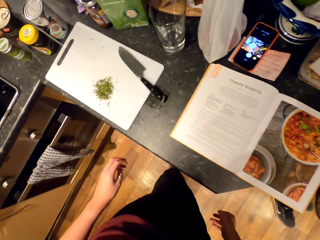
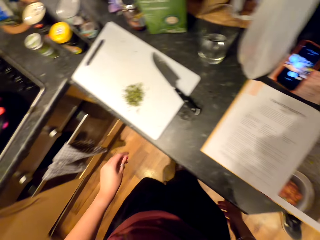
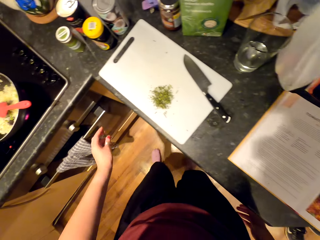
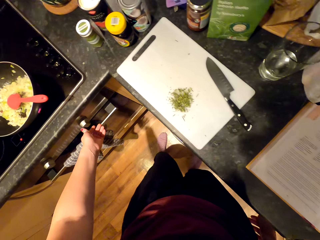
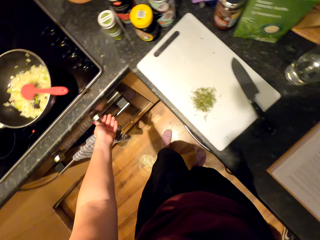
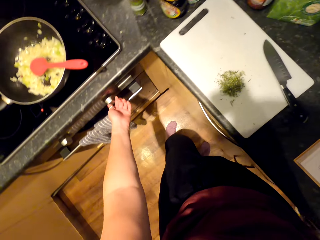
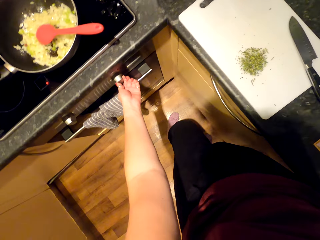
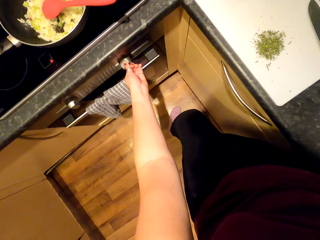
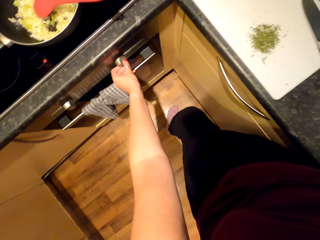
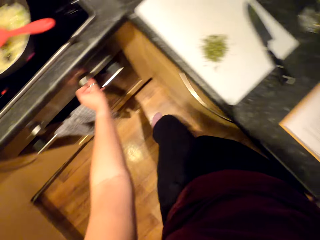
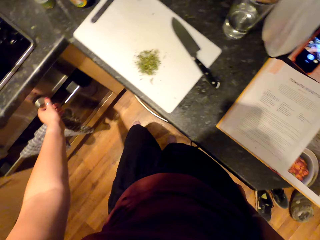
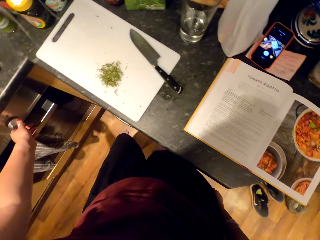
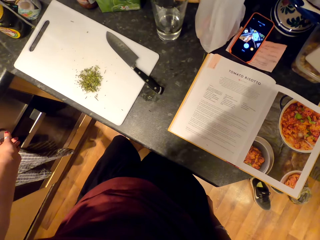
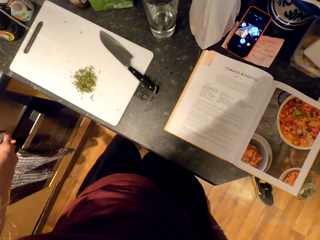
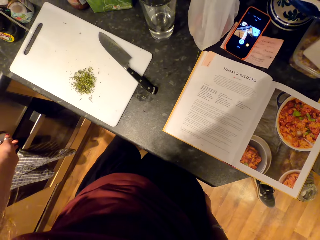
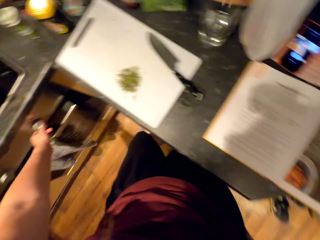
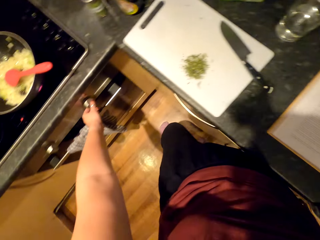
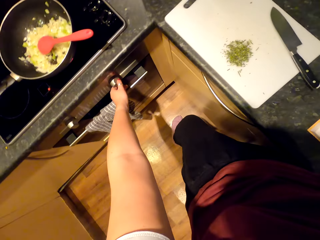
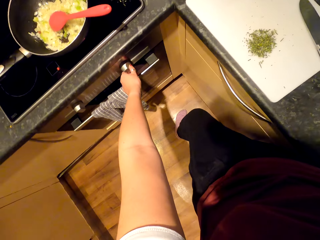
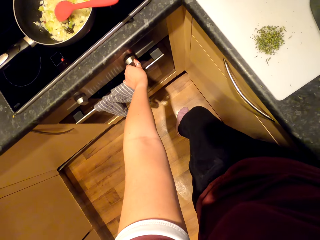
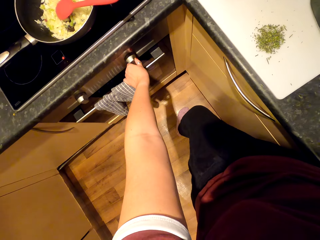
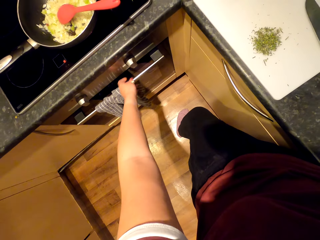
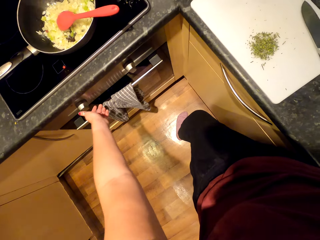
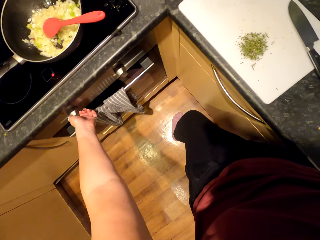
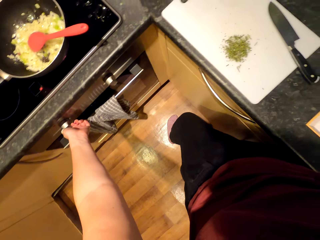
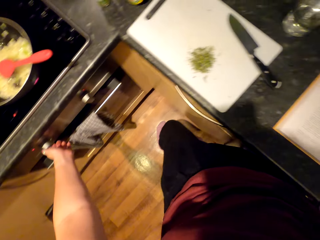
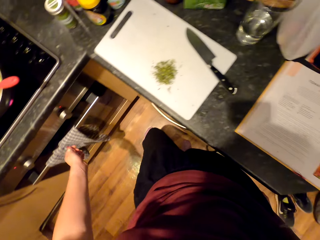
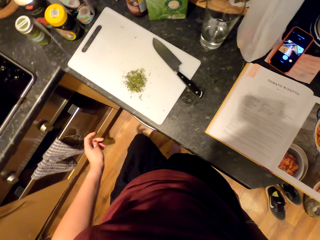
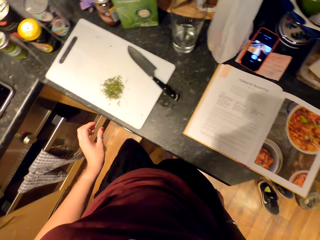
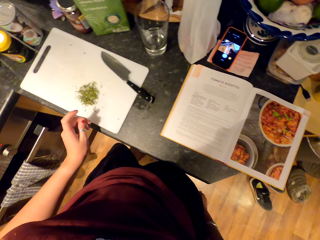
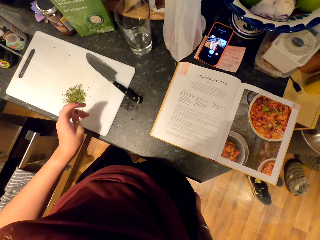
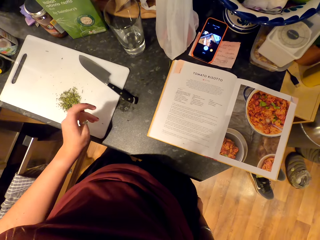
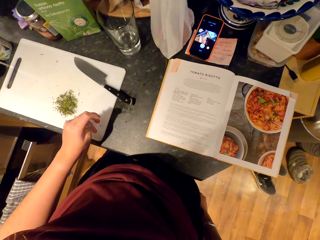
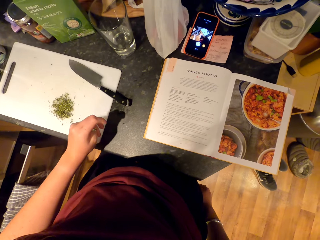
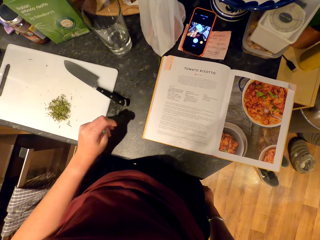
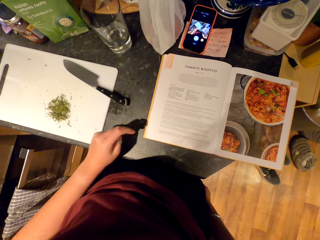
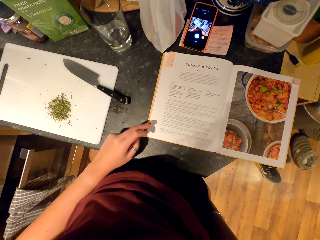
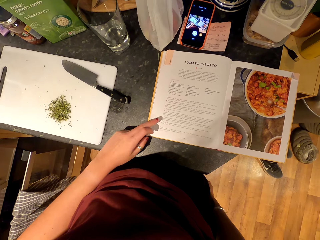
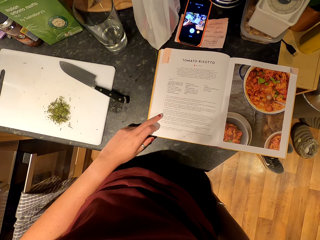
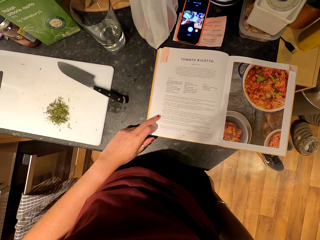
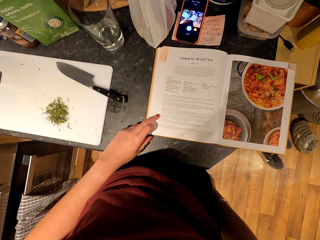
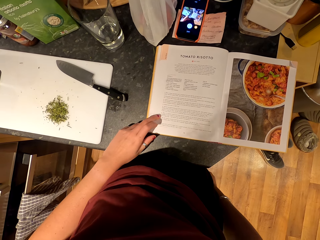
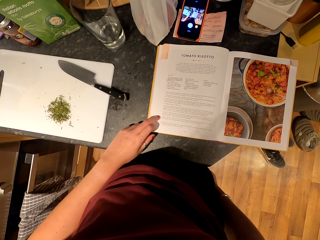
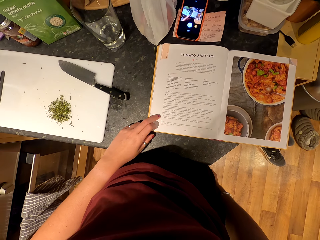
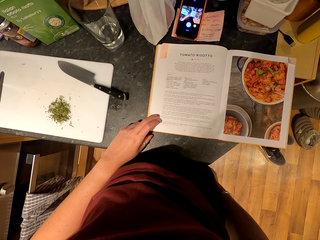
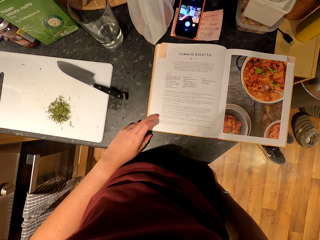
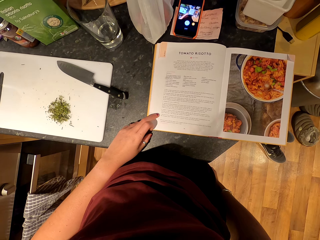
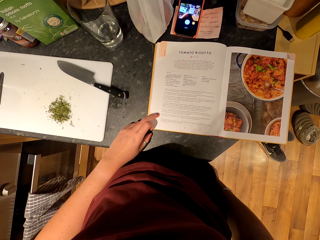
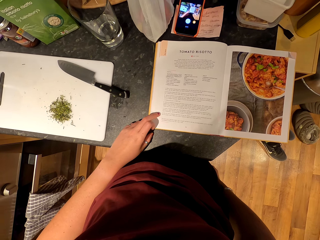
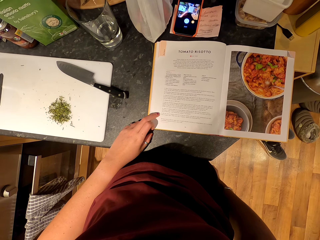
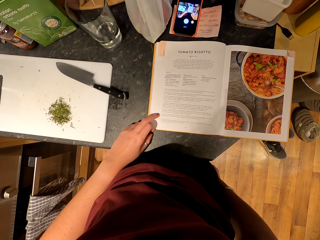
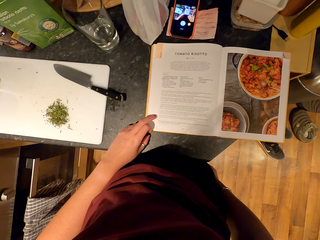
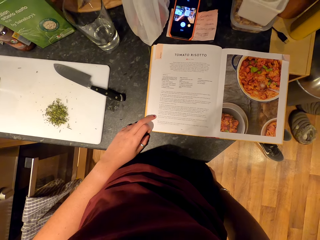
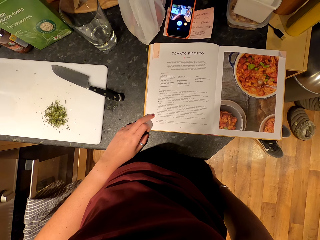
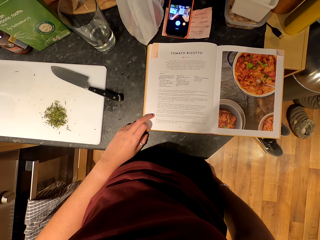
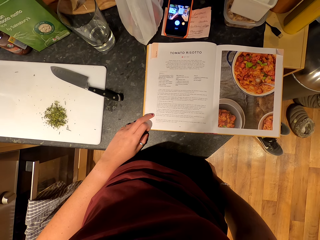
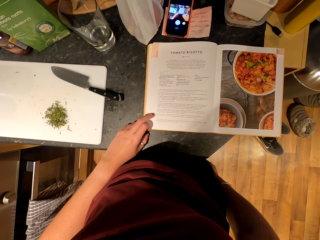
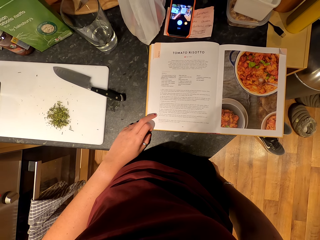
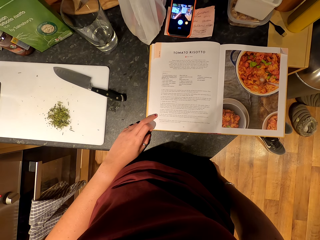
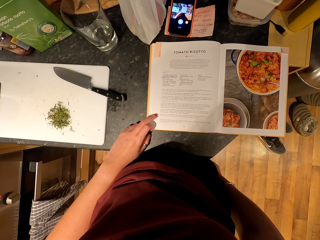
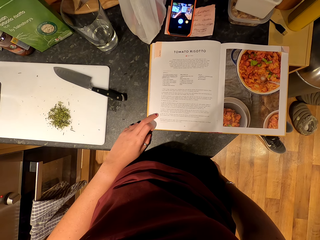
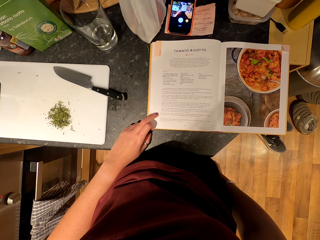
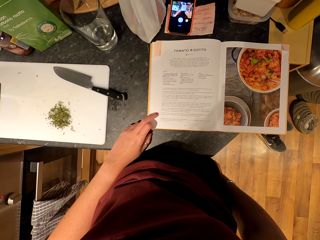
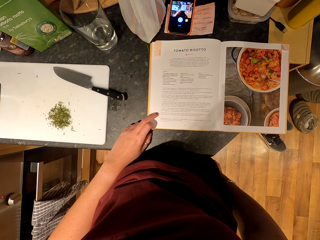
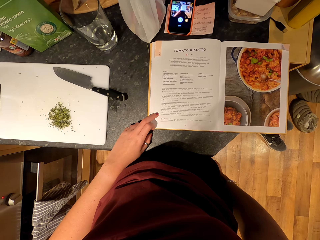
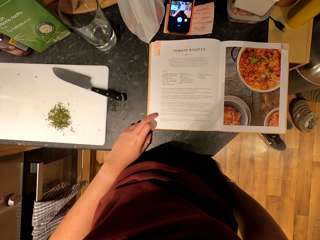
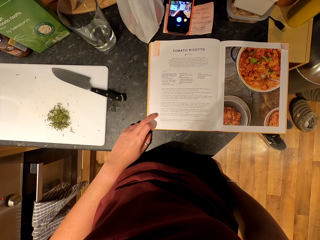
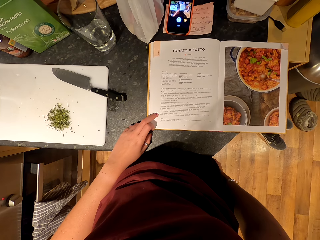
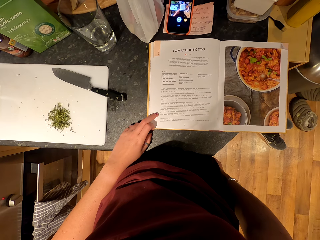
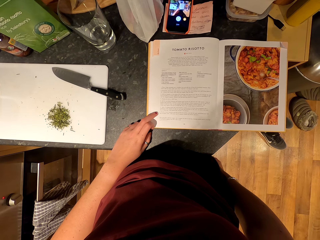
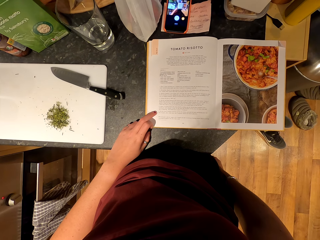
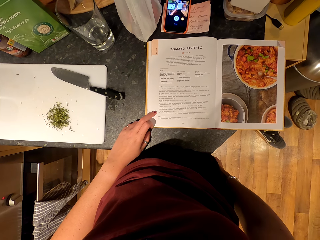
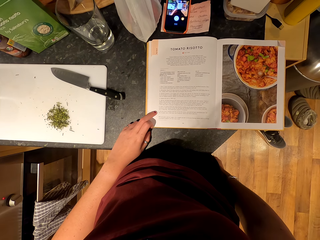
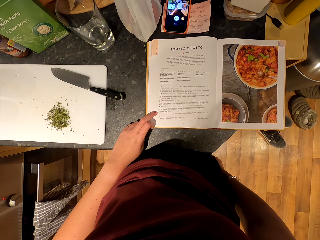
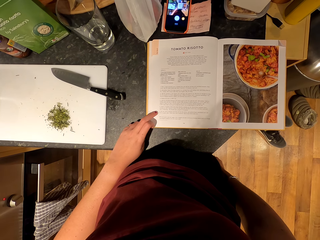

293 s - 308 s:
The camera wearer closes the bin. They move towards the counter top. They turn the stove. They read a book.

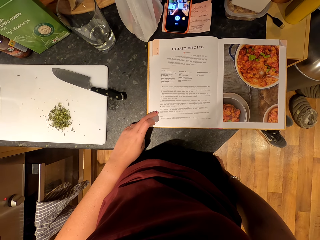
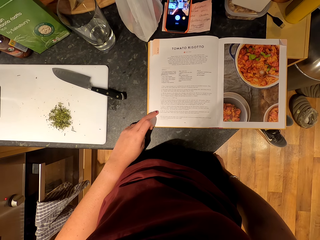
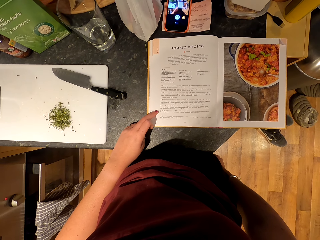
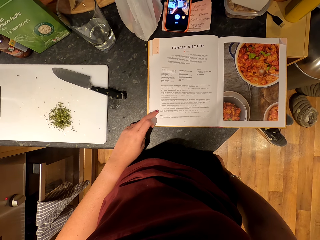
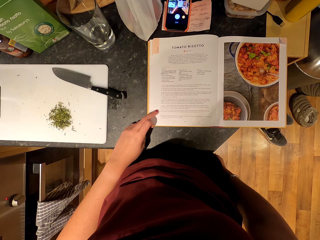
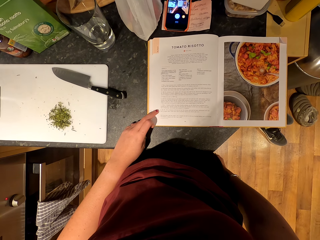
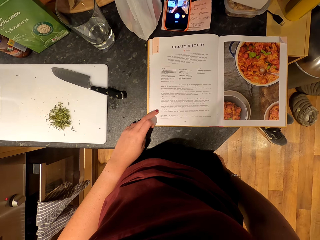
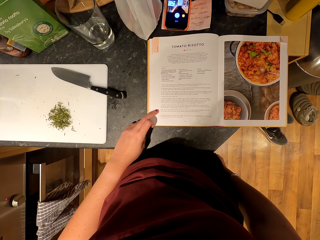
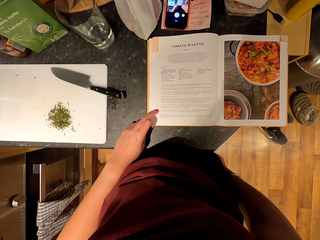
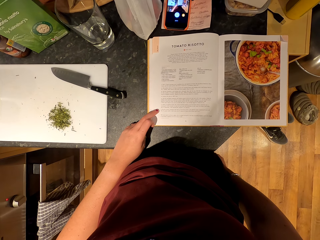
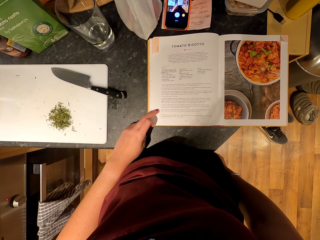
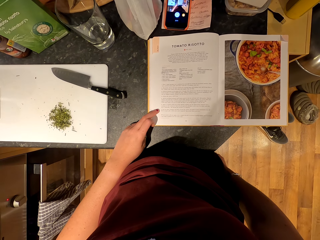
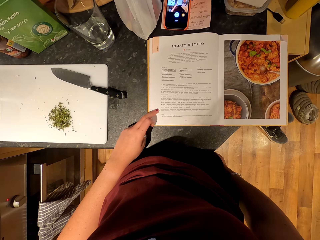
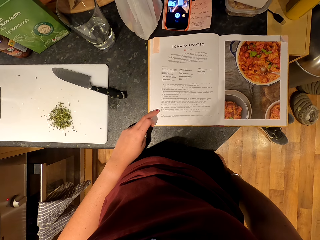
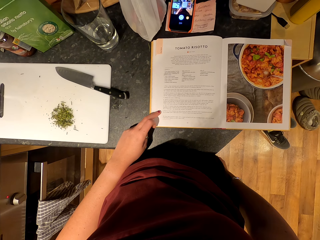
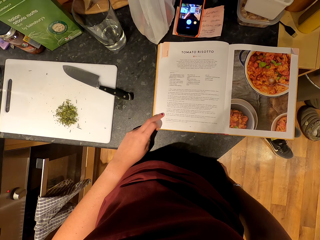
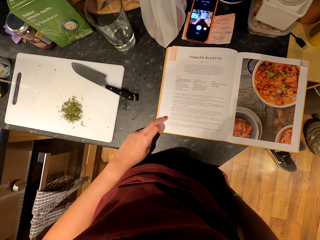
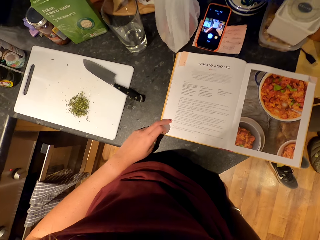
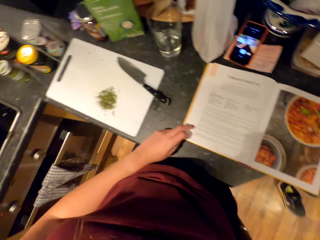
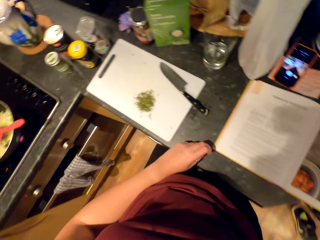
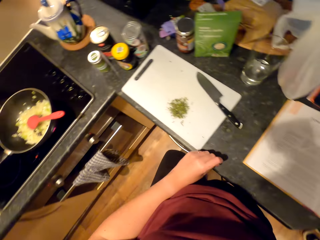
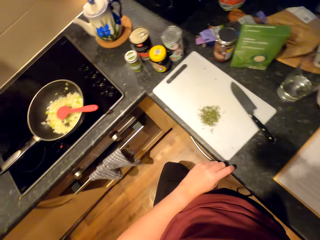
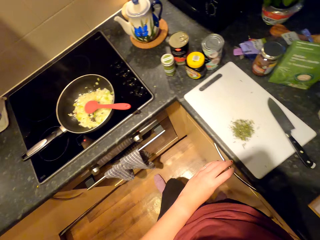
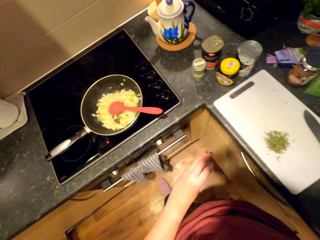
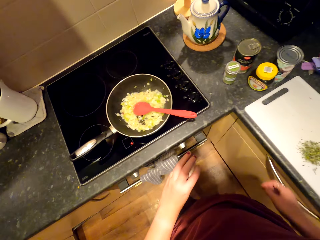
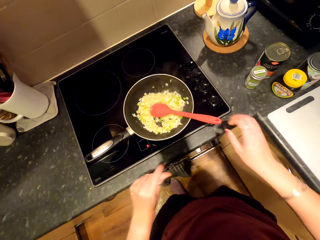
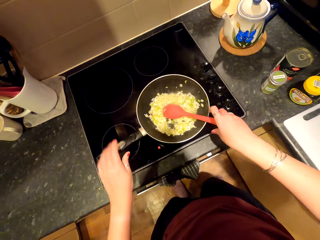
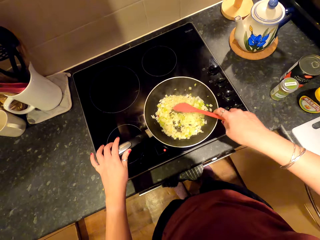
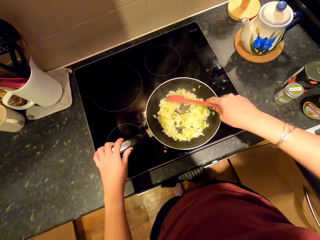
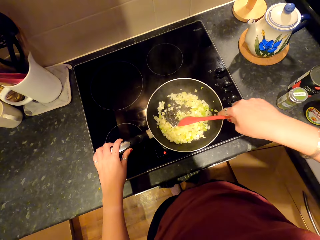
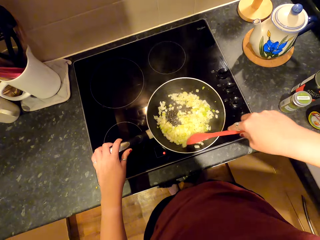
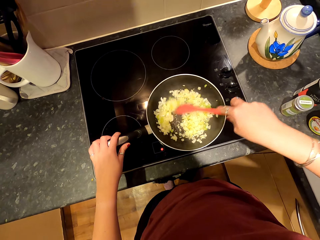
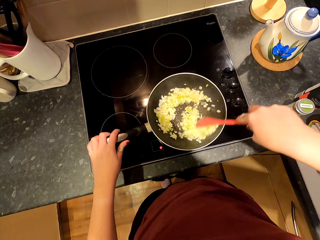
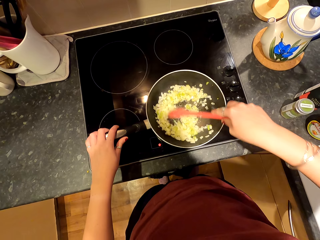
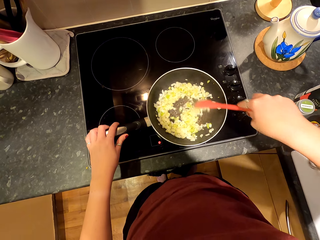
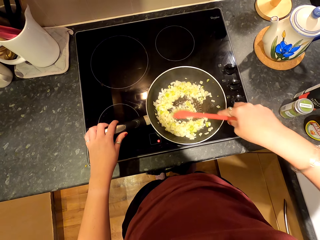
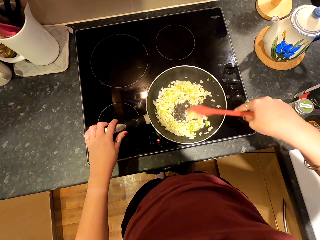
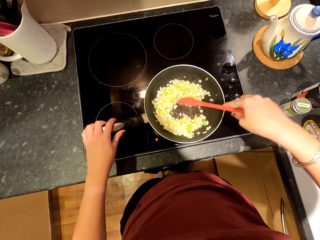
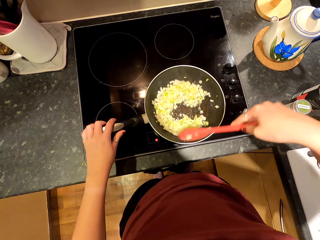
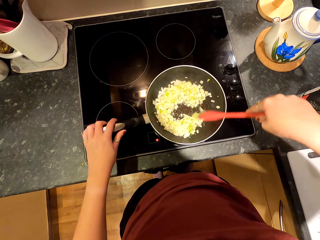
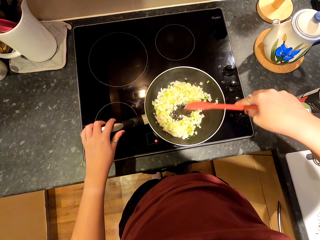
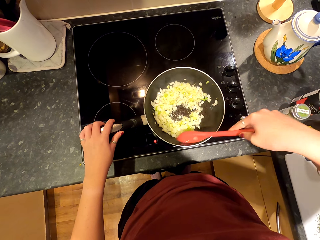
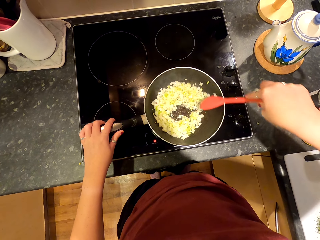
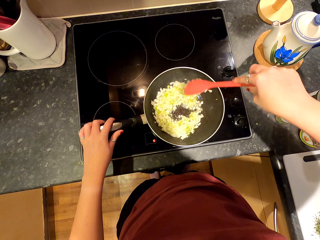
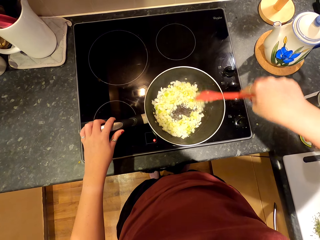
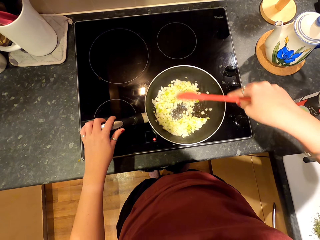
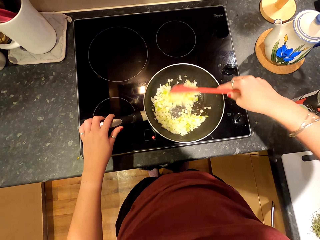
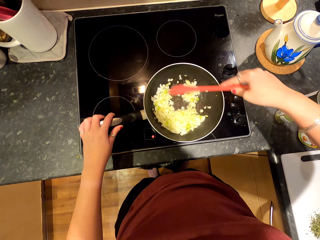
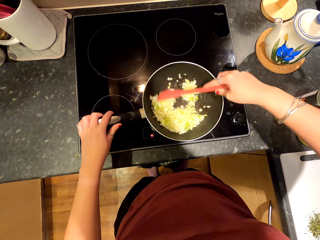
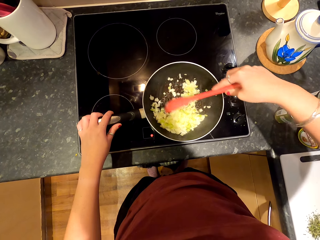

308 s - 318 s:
The camera wearer turns towards the stove. They mix the onions. They hold the pot. They lift their hand up and move forward.
